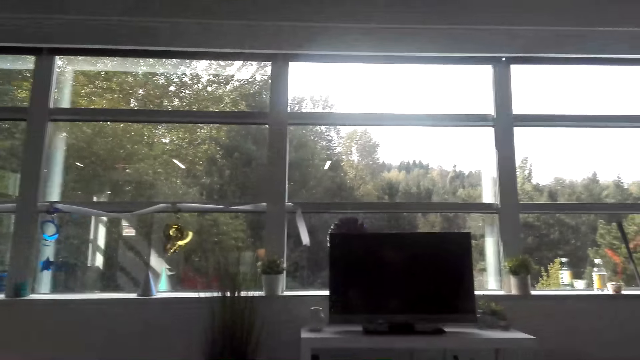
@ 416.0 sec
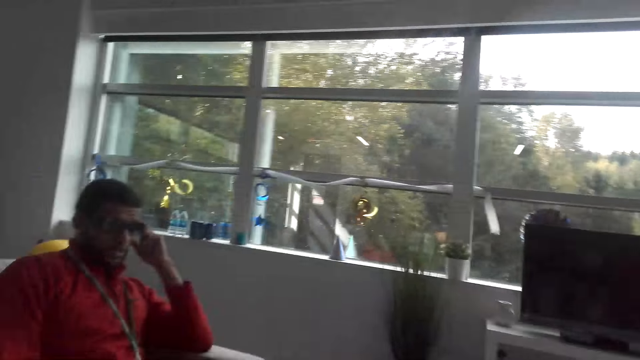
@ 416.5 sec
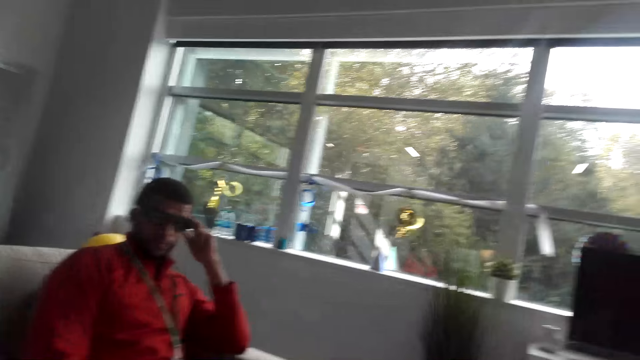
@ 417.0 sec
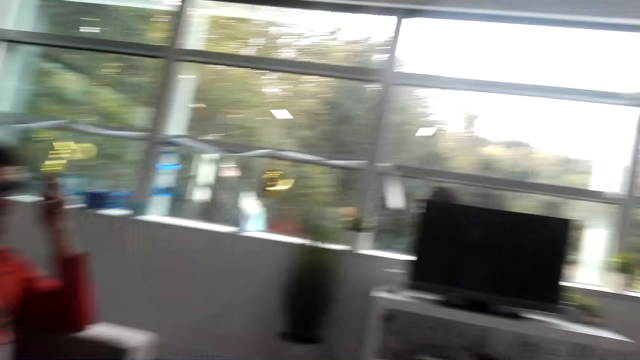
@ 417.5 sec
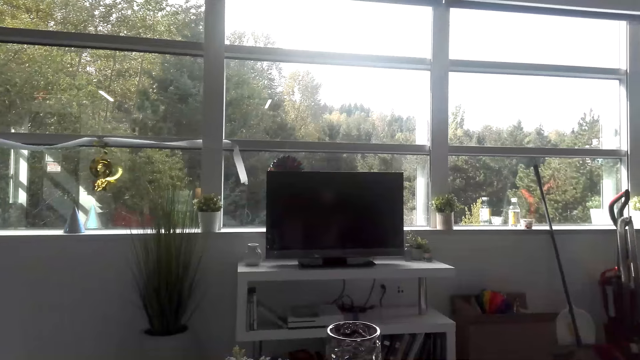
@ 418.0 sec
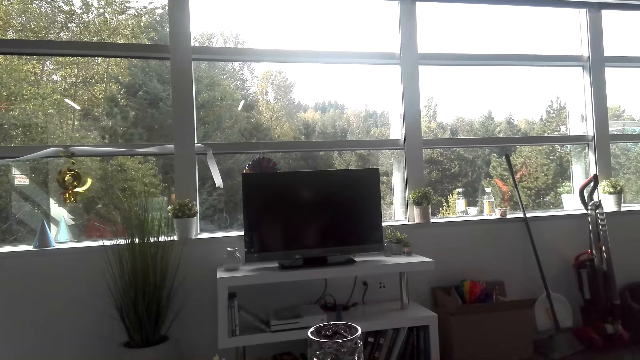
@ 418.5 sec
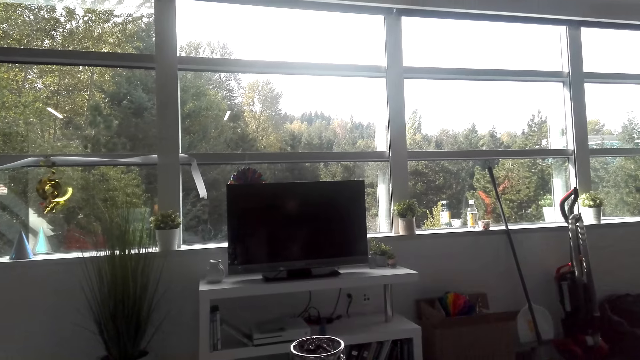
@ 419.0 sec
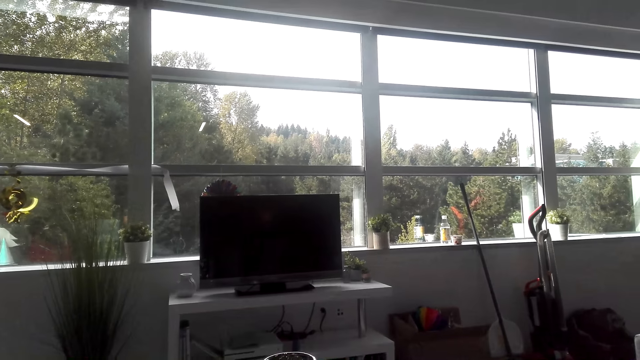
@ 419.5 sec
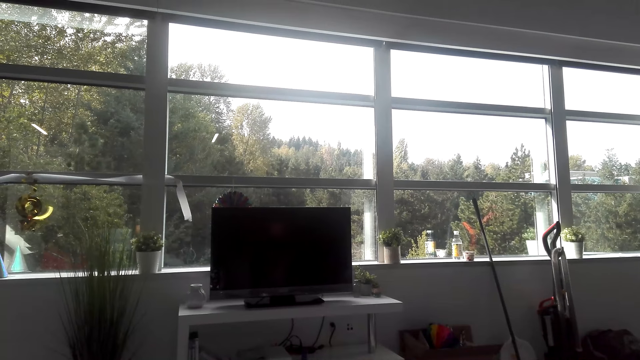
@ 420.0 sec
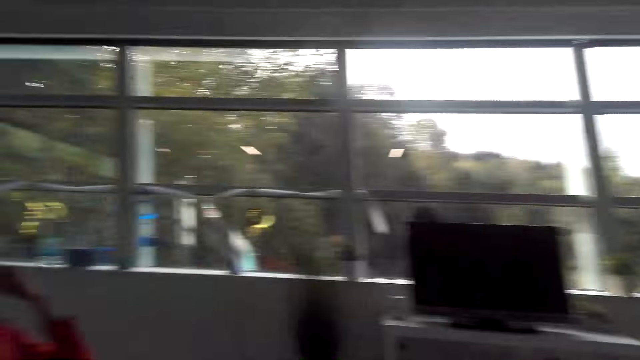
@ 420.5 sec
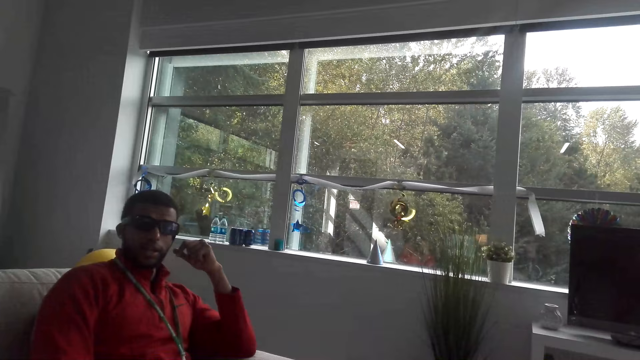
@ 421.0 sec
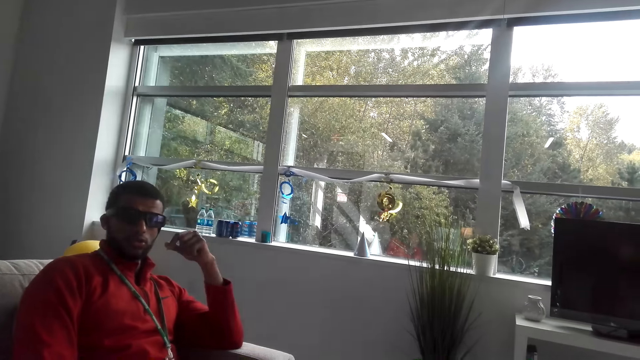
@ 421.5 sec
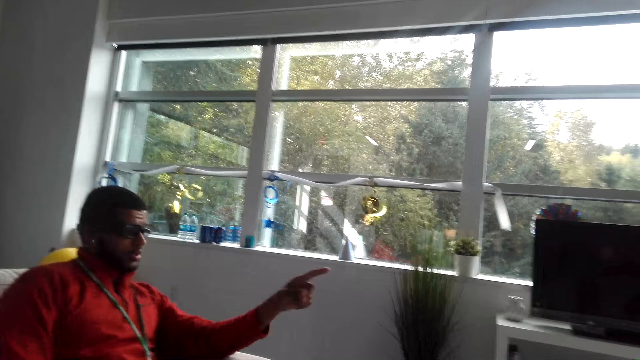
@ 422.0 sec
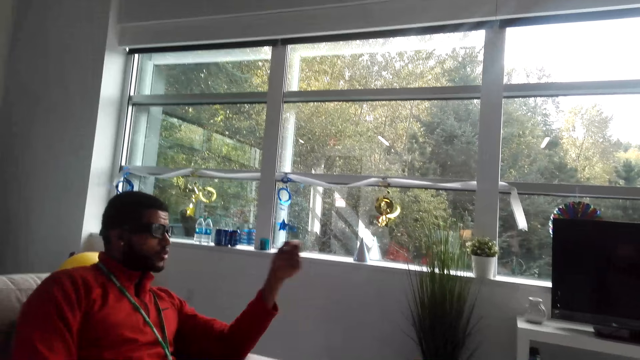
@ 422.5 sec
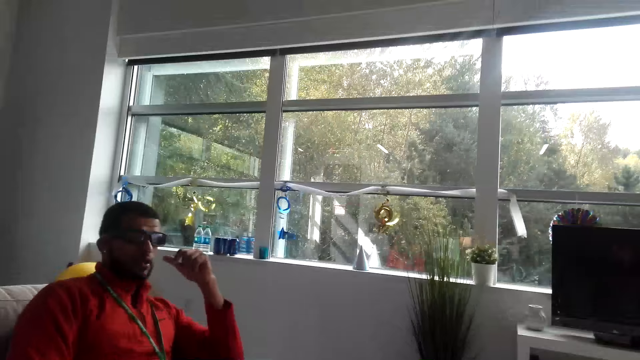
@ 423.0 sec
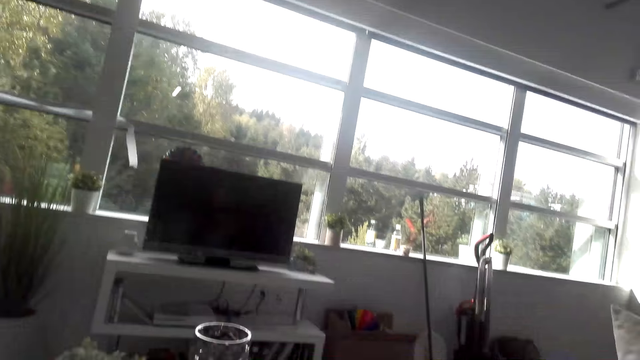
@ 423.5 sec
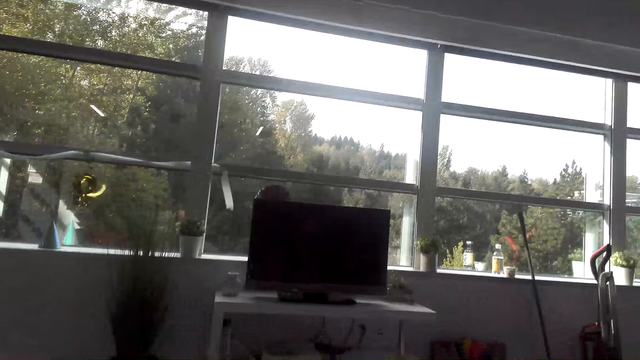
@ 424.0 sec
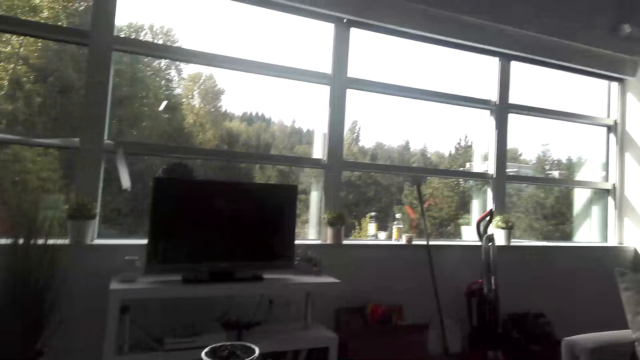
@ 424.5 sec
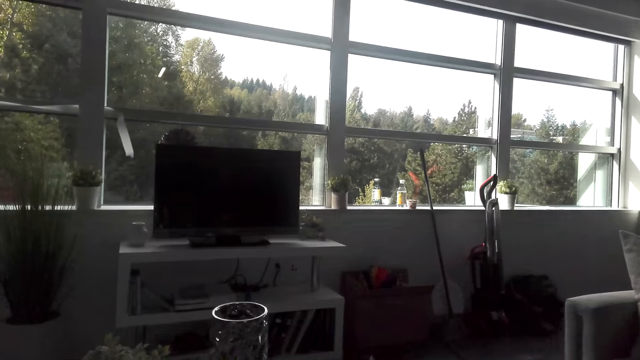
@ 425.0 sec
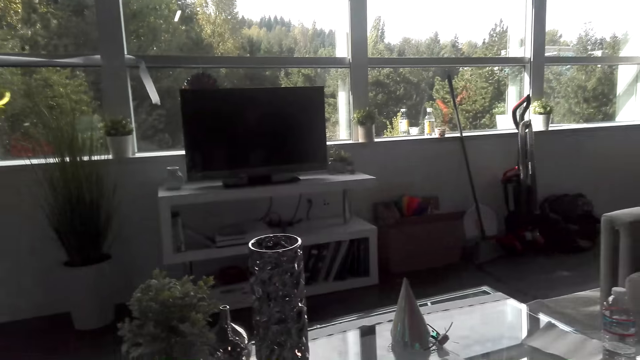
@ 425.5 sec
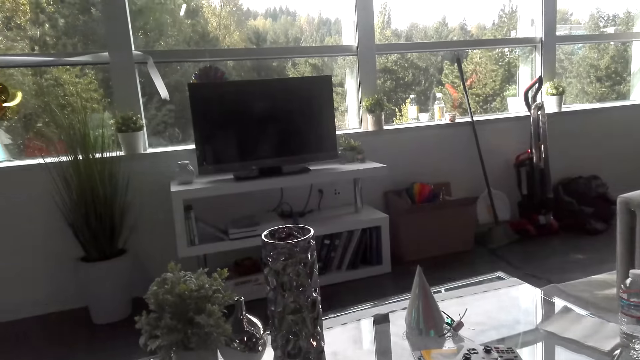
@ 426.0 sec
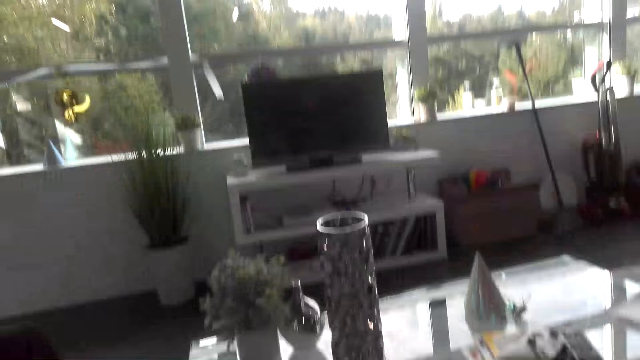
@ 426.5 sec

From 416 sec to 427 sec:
The camera wearer looks at the television. They dialogue with a man. They look at the television.

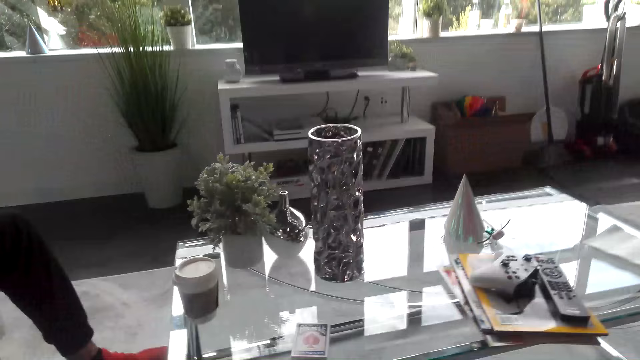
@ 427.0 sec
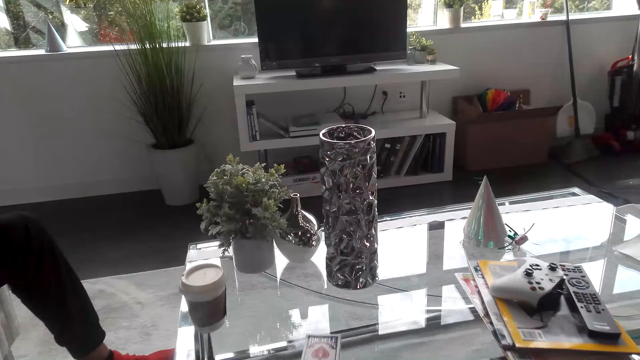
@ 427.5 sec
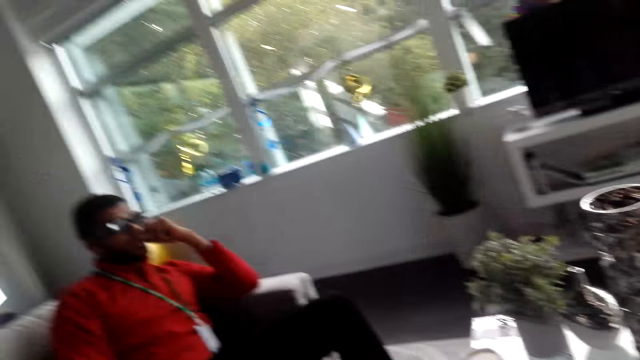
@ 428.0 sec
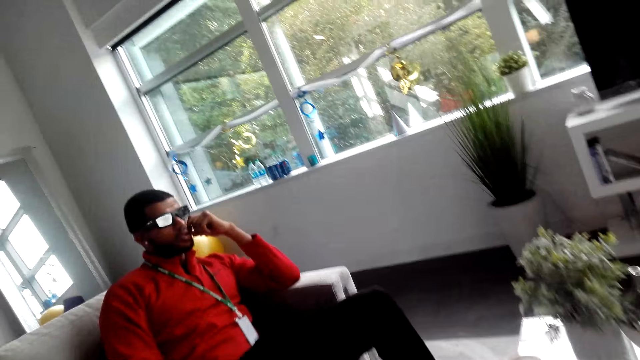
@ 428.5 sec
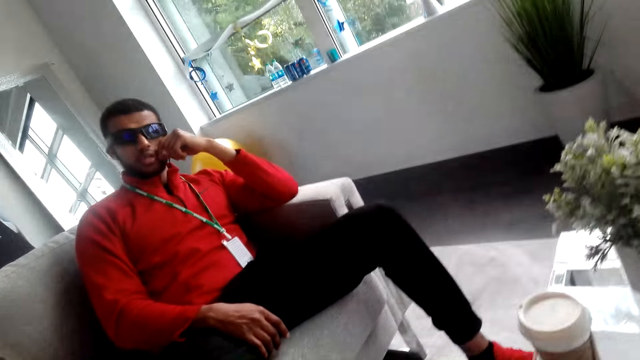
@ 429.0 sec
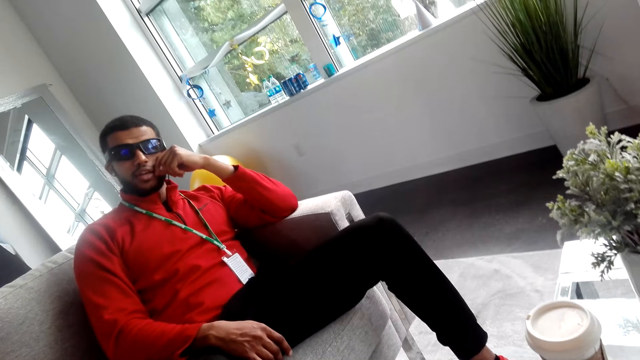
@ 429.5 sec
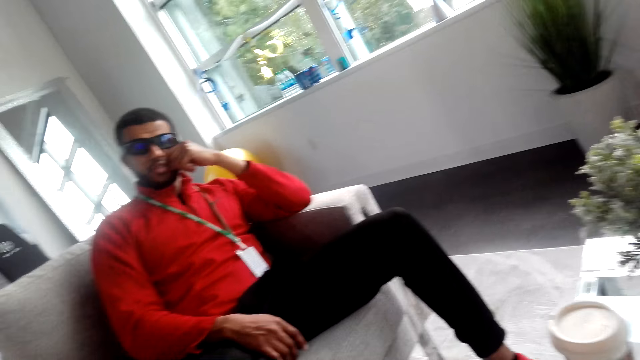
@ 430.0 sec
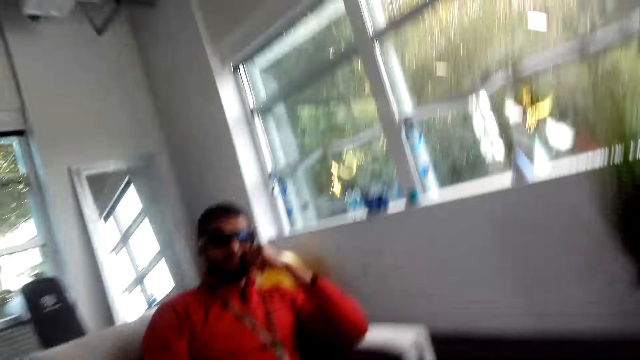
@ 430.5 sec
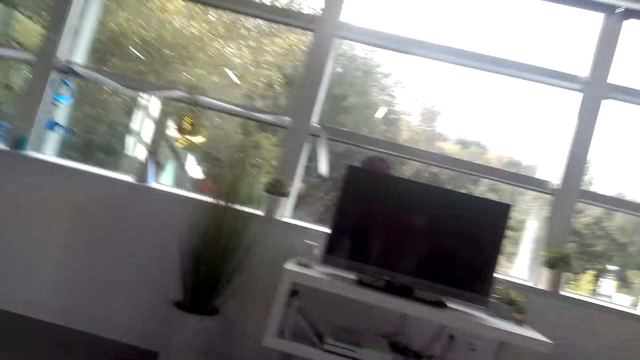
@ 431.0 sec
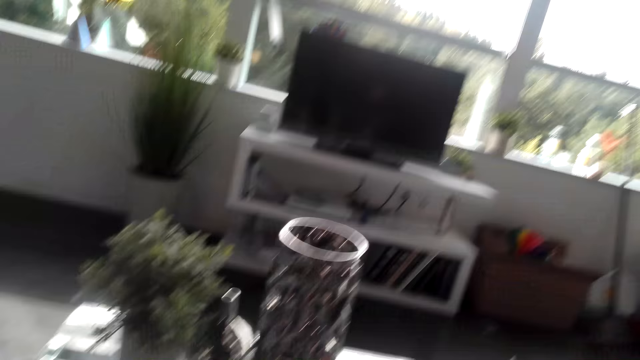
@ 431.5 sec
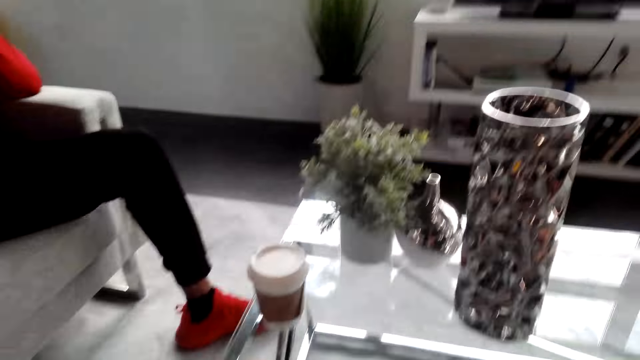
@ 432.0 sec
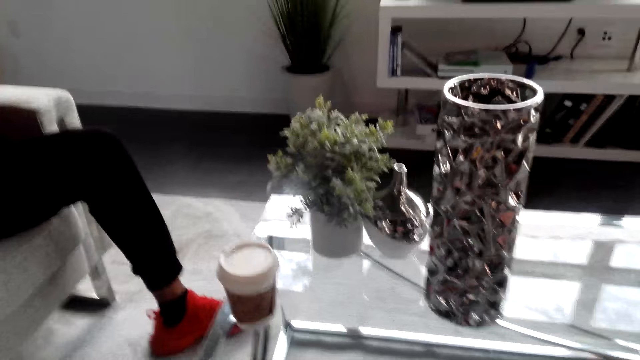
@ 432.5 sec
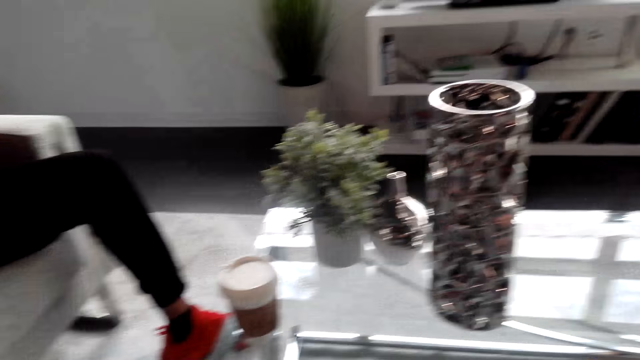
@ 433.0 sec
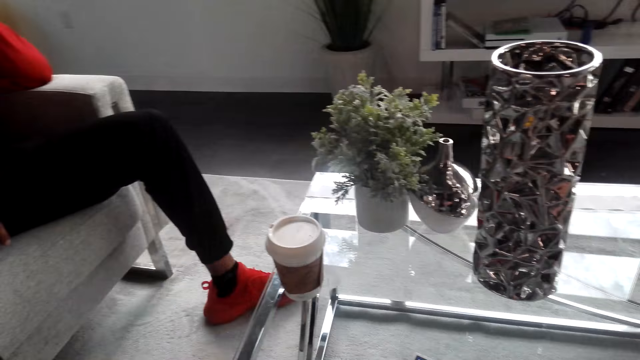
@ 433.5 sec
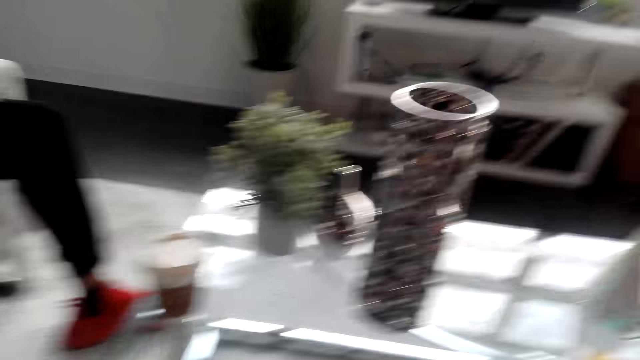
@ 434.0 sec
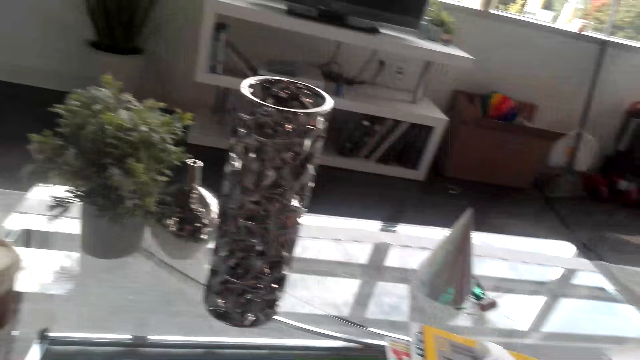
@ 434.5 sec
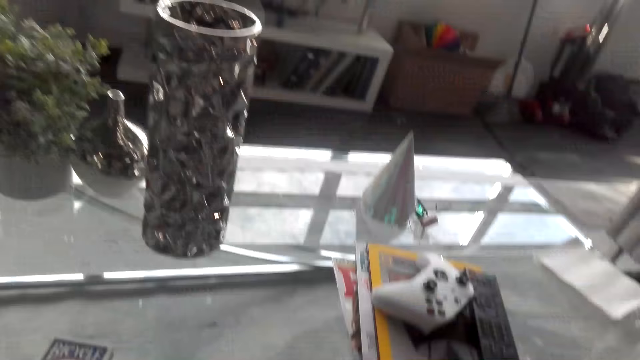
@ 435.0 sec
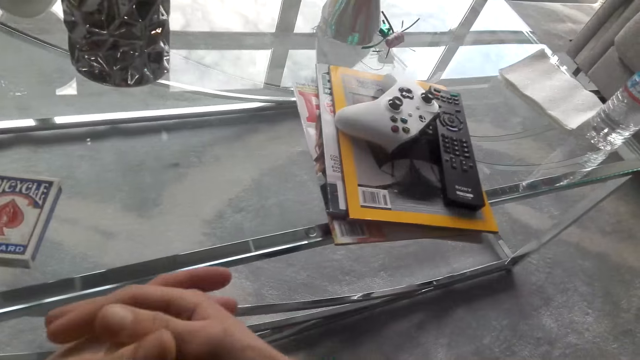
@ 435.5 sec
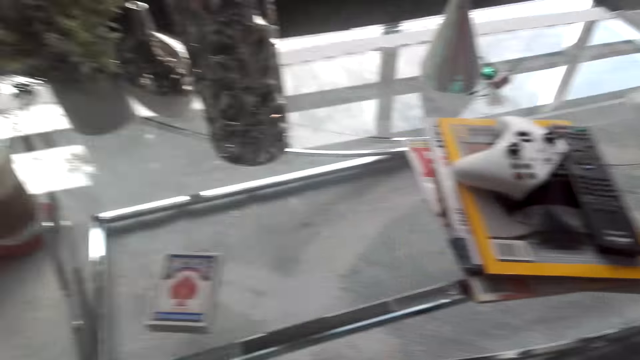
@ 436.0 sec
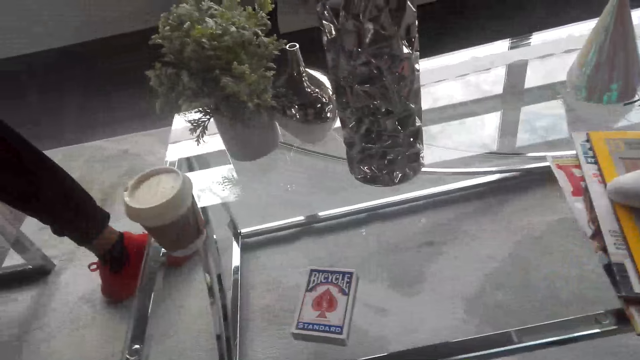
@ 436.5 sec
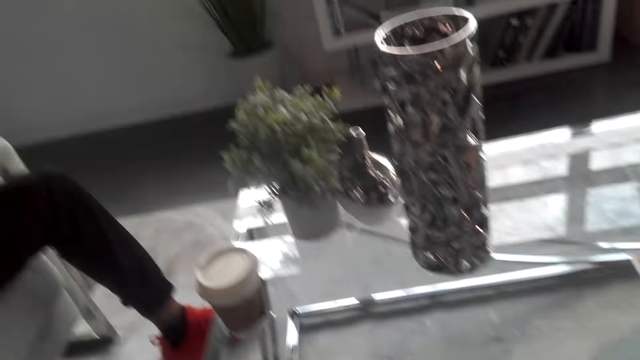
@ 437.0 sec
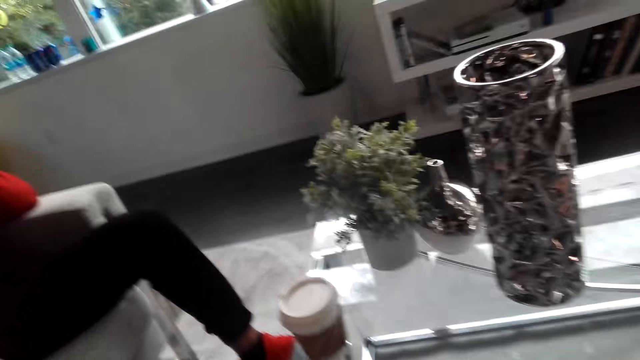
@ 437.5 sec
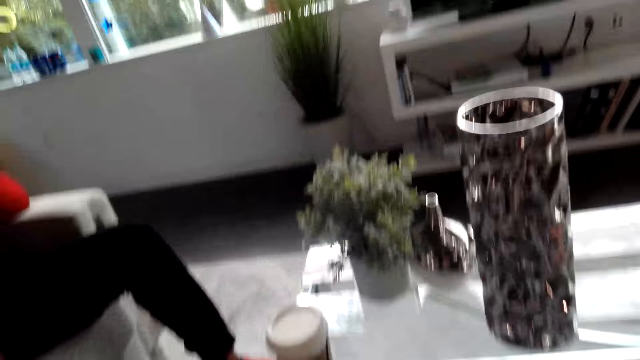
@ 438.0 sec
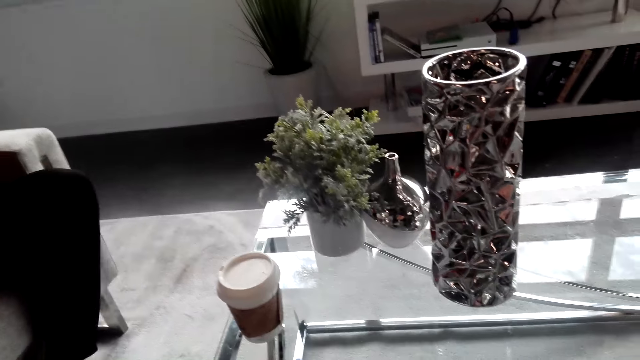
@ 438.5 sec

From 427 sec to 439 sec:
The camera wearer looks down at the coffee table. They dialogue with a man. They look at the television. They look down at the coffee table.
